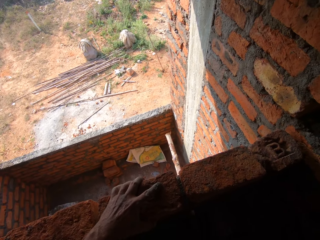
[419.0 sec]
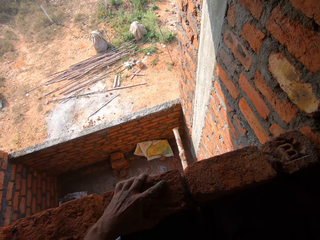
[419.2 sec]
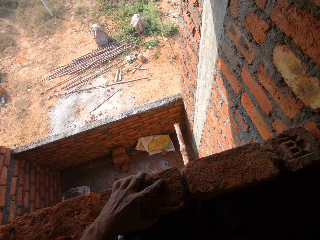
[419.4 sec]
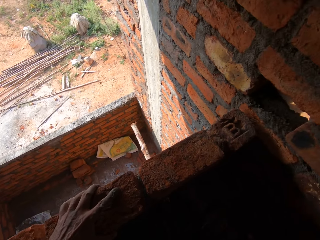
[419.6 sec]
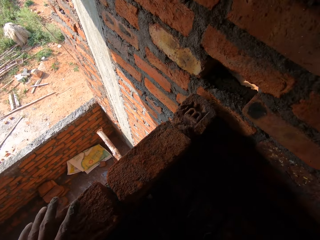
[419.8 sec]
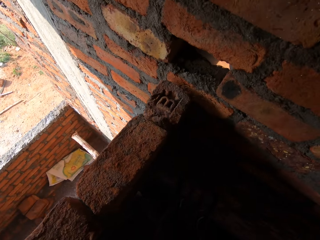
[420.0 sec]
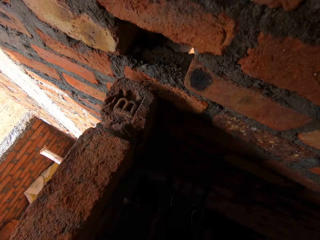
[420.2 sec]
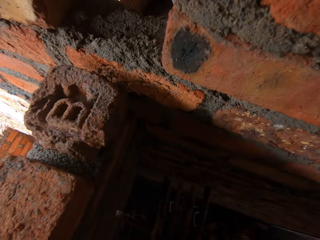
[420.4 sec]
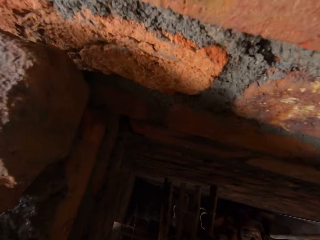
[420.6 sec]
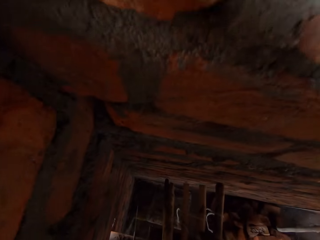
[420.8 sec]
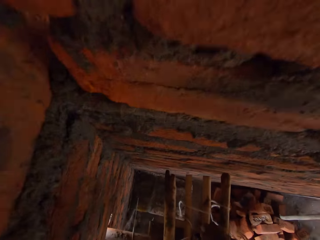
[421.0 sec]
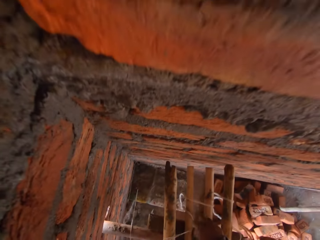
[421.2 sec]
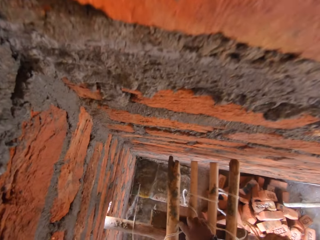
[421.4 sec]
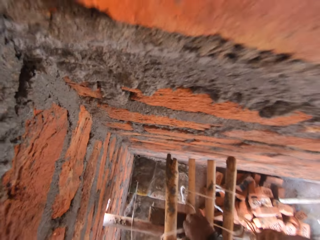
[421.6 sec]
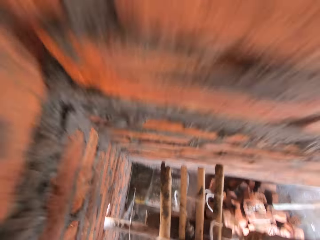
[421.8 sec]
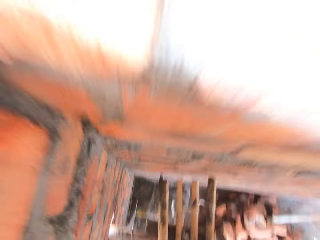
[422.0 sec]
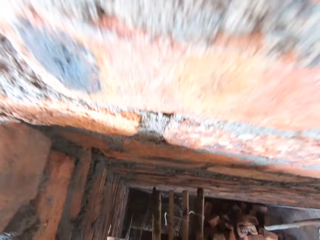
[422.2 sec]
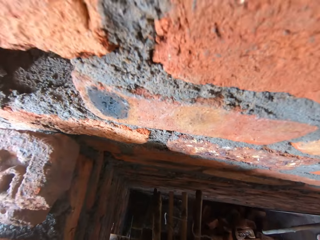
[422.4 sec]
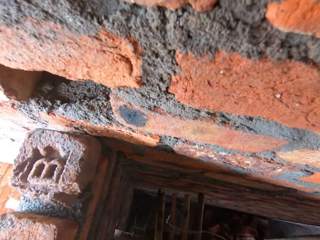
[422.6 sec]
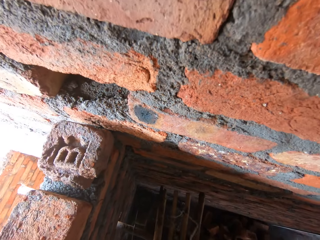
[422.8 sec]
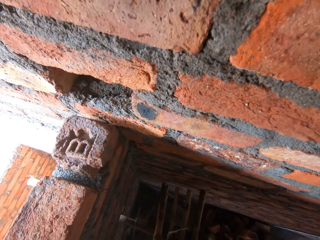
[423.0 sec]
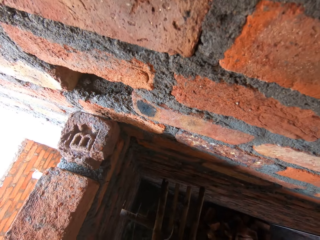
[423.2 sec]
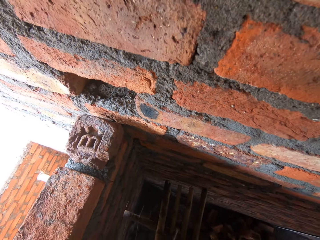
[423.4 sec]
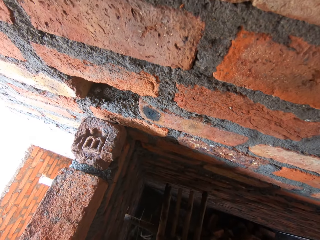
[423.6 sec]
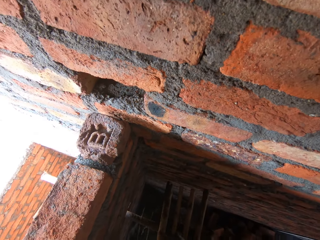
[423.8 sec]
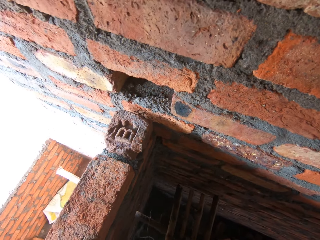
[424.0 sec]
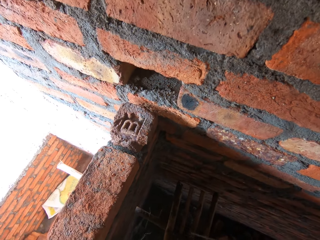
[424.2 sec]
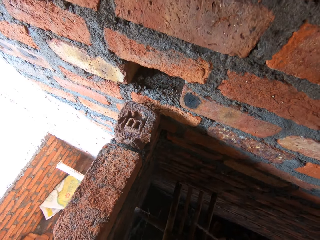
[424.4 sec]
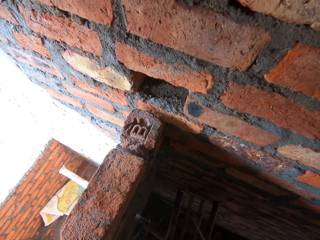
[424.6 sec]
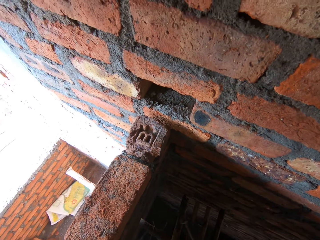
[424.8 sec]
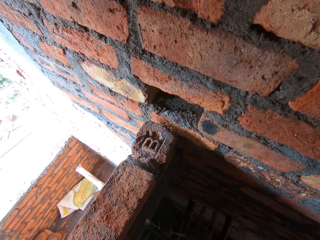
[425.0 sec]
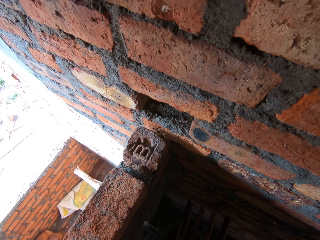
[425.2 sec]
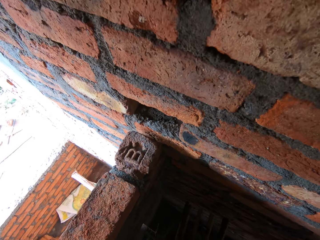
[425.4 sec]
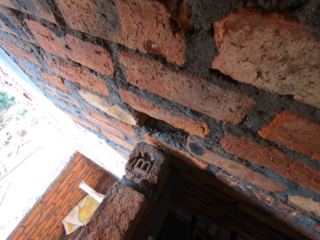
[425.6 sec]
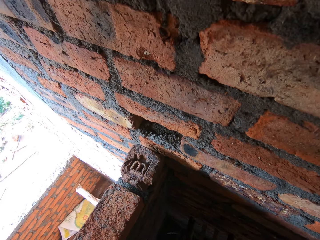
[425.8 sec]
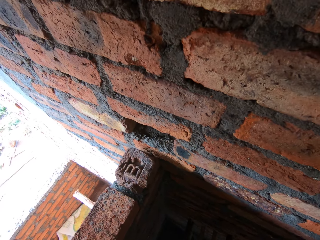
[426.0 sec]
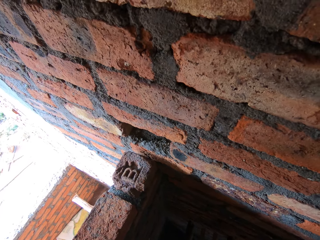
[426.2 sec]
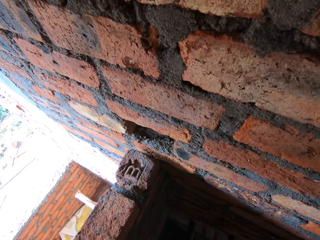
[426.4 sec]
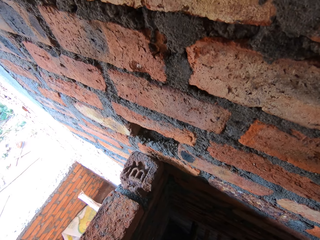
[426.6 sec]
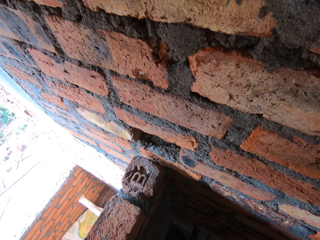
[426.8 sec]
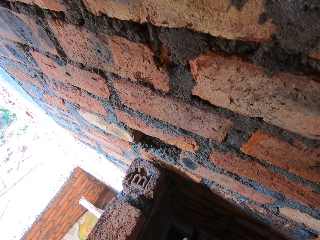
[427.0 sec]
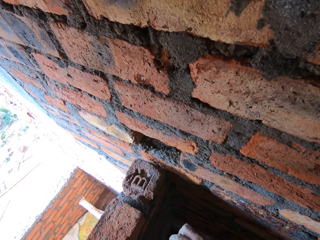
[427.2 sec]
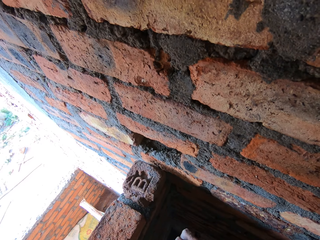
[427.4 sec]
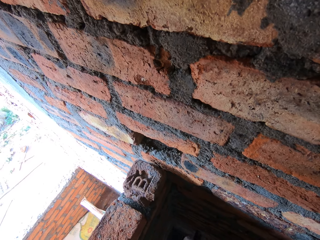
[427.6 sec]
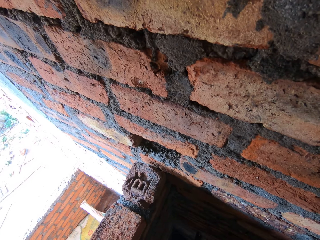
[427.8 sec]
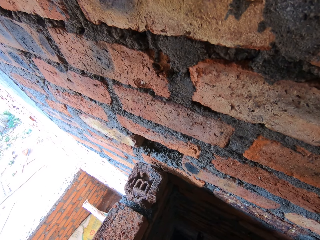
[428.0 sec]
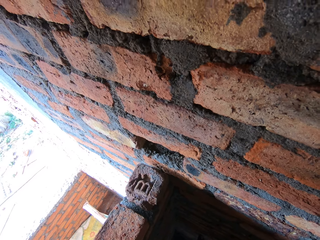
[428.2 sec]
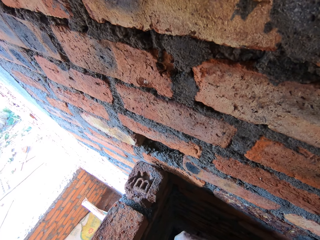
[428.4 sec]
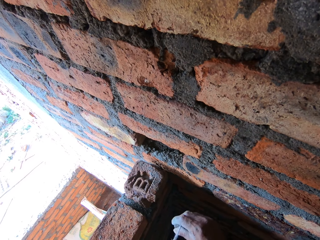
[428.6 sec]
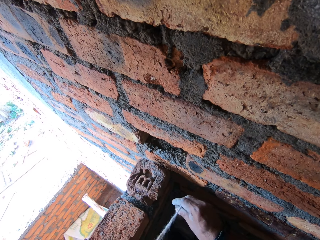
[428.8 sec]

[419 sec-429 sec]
The camera wearer picks up a plumb bob.

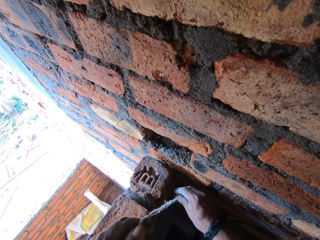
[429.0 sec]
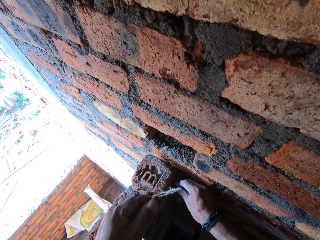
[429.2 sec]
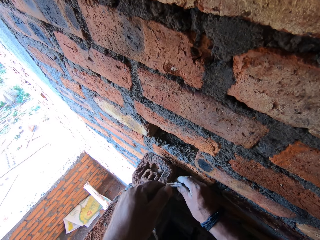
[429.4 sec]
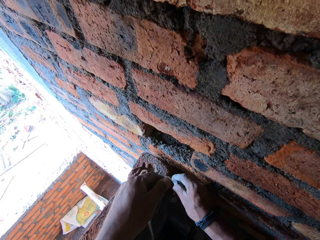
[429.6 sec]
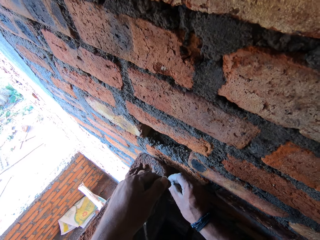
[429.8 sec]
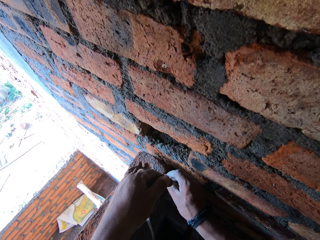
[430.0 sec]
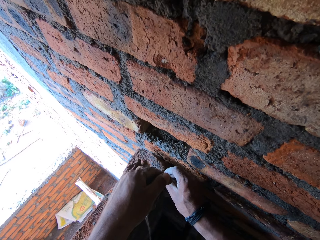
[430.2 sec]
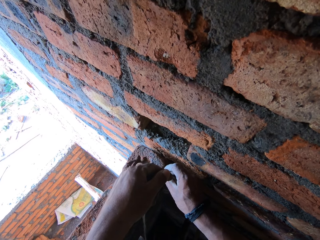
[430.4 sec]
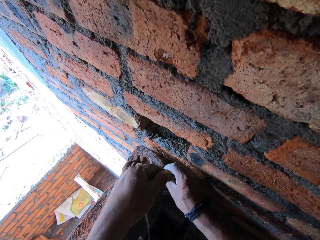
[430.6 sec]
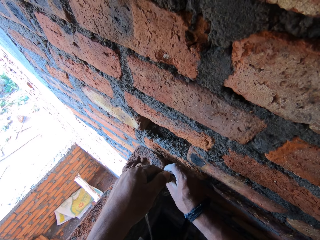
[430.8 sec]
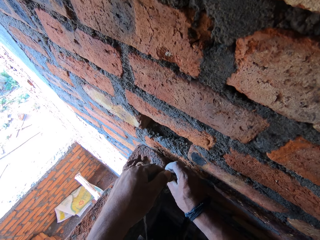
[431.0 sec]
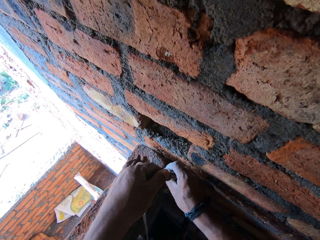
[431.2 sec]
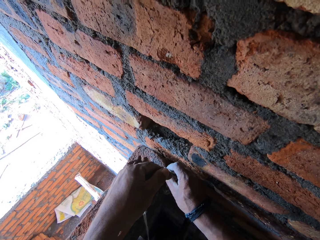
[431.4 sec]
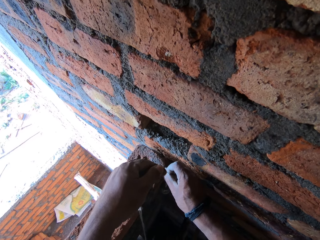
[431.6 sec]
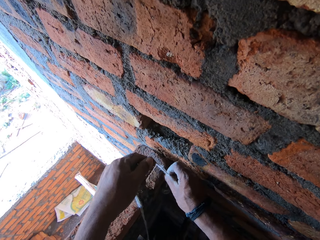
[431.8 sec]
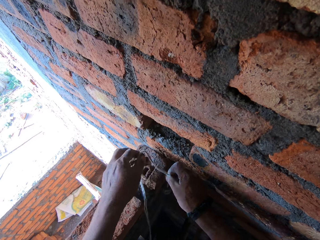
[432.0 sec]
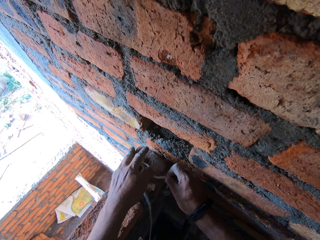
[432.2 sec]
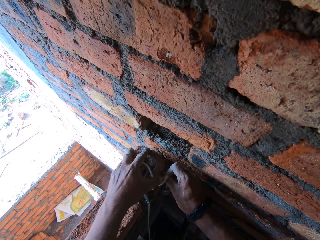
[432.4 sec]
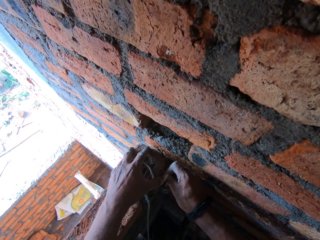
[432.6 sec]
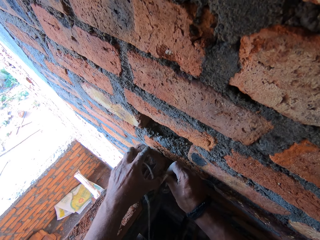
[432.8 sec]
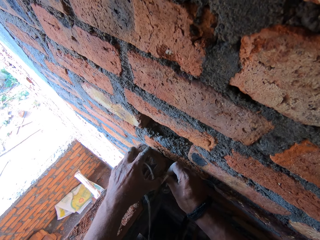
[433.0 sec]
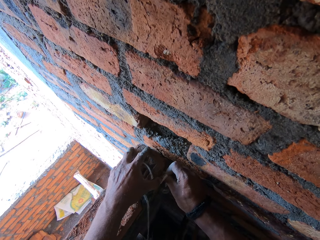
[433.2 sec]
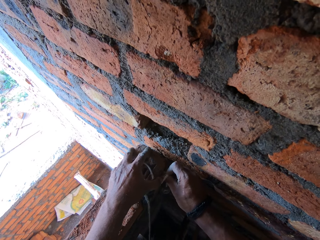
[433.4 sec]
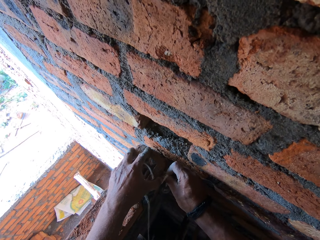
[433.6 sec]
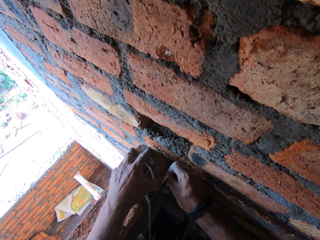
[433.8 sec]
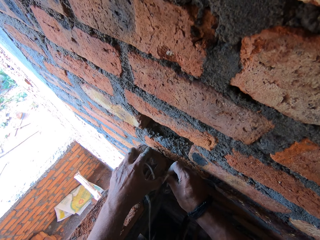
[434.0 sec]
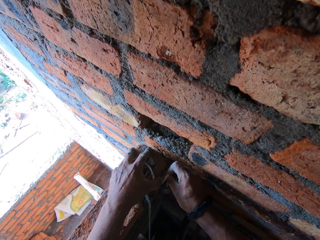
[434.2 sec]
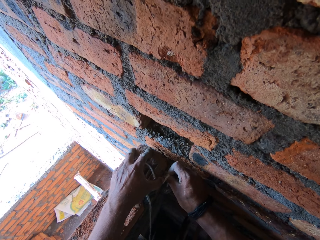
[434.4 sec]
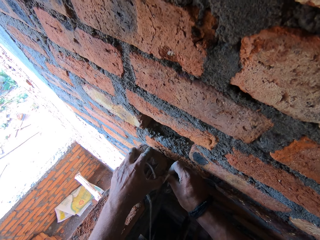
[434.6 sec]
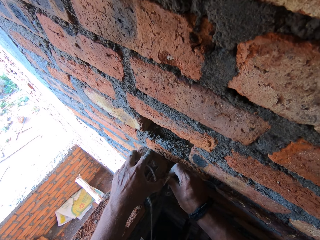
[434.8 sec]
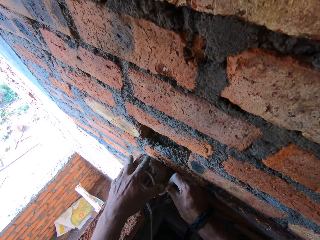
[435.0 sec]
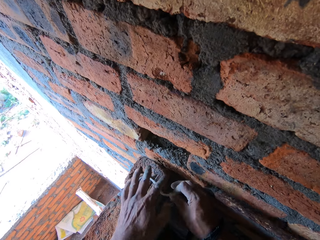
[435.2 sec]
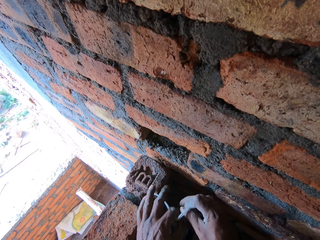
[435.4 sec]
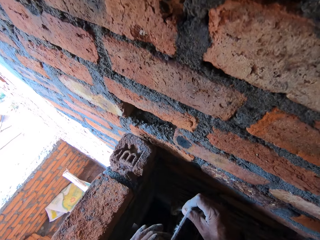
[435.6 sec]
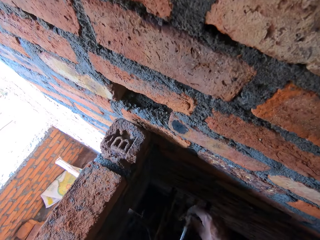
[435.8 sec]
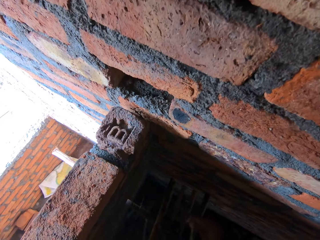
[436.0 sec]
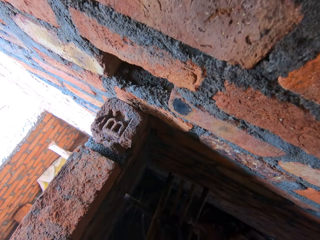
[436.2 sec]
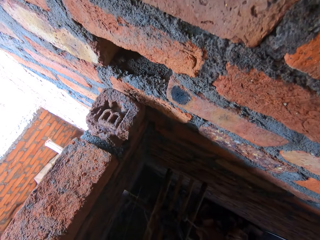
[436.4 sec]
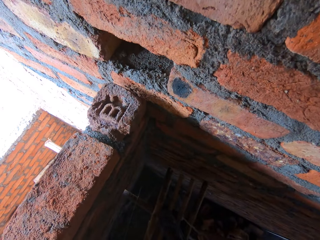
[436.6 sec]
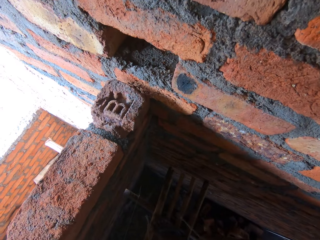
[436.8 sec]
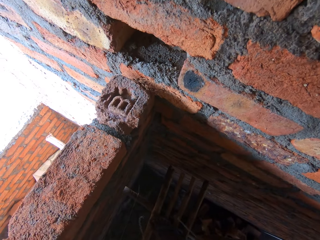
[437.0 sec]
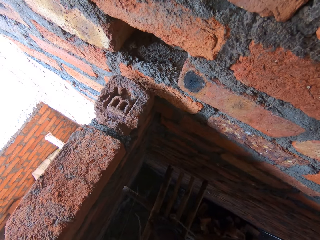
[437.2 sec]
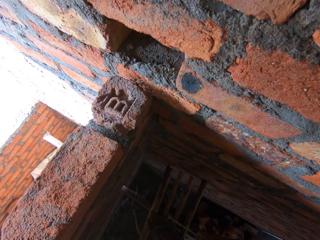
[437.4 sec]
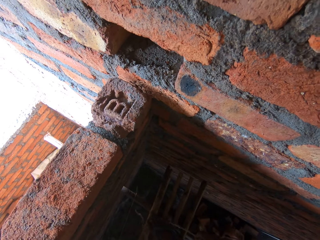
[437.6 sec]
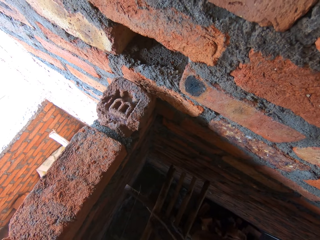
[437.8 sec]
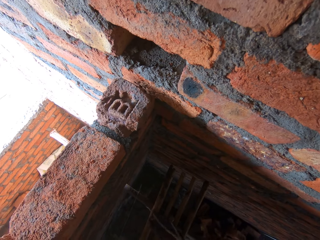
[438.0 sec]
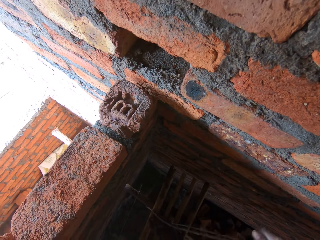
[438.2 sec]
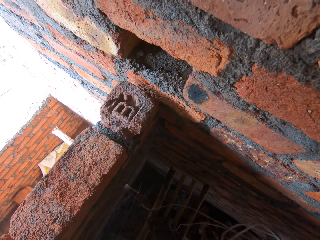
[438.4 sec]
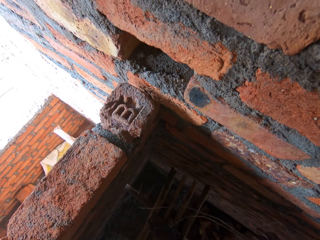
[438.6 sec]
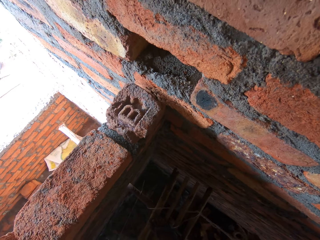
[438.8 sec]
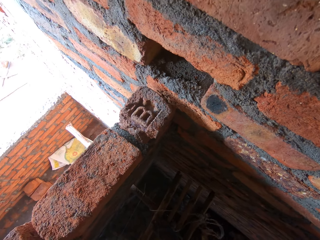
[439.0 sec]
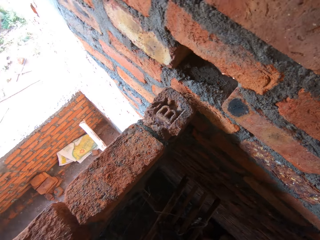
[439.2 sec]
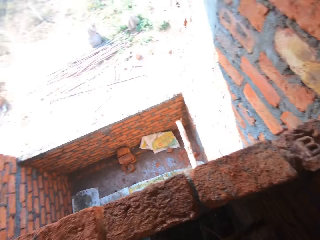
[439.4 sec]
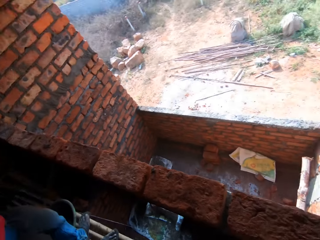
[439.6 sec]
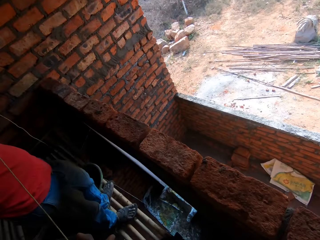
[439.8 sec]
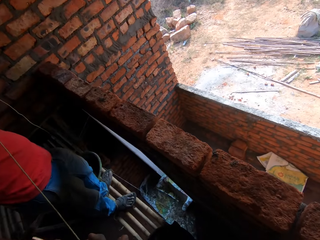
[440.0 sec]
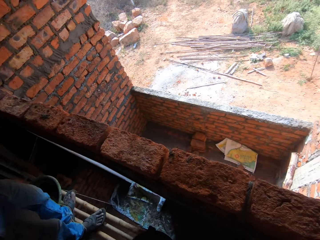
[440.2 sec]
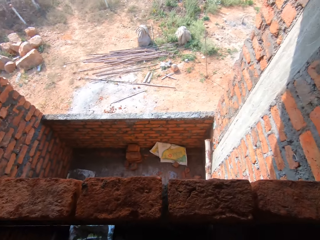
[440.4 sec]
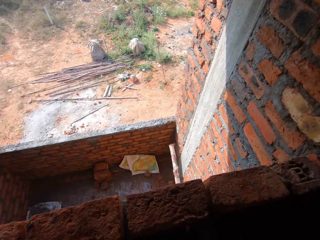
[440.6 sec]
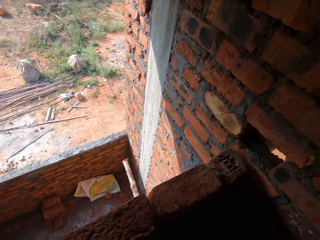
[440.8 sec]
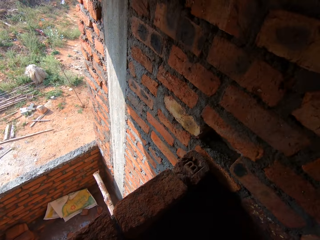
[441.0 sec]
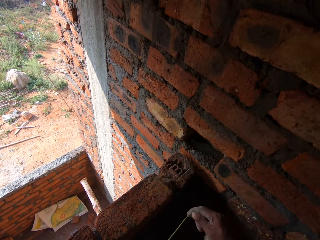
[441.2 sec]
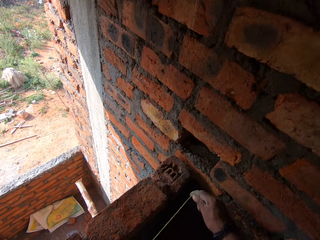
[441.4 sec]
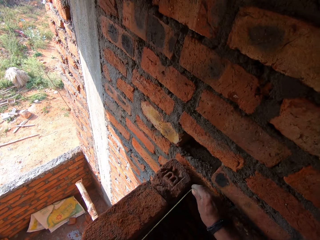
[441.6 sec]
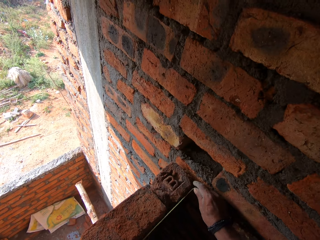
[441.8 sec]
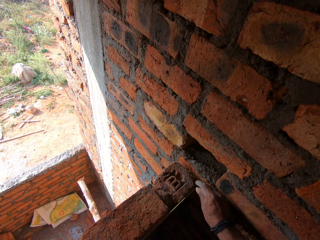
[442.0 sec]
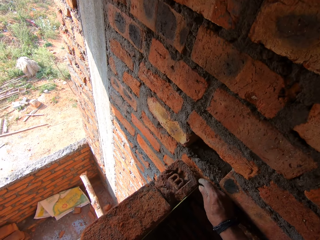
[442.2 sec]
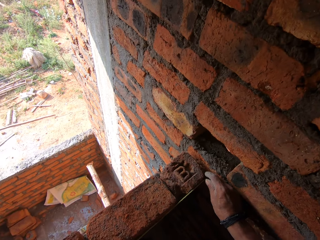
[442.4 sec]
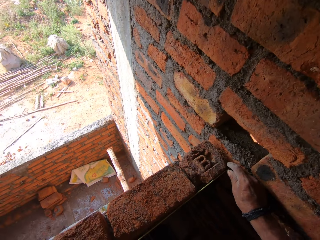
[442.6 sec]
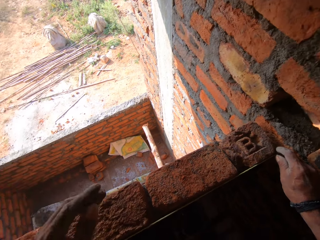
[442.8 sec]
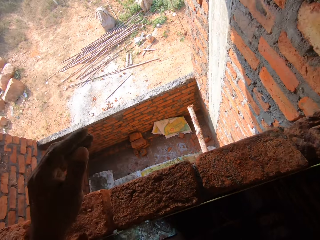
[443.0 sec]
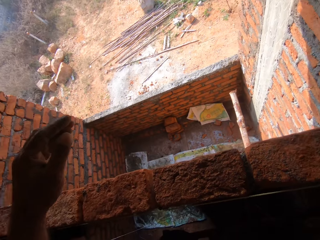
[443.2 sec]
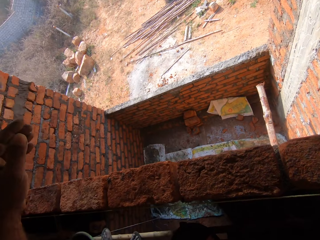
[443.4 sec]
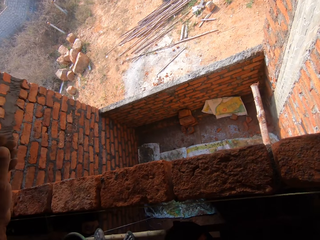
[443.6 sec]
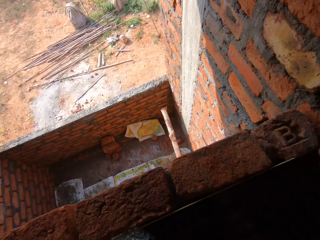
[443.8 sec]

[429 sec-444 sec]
The camera wearer measures the wall with a plumb bob. They adjust the brick. They place the plumb bob down. They measure the wall with the plumb bob.
